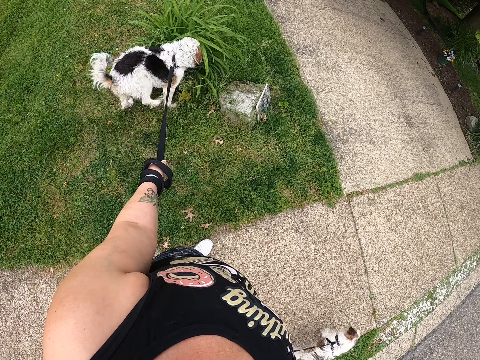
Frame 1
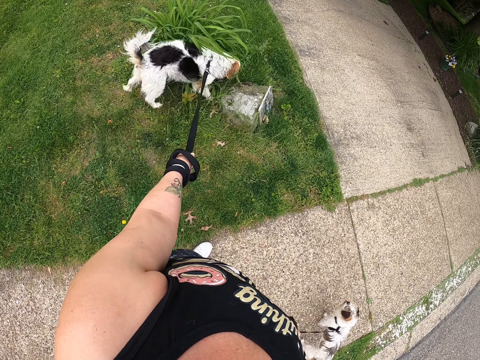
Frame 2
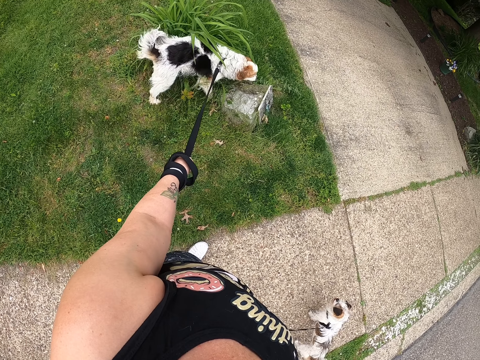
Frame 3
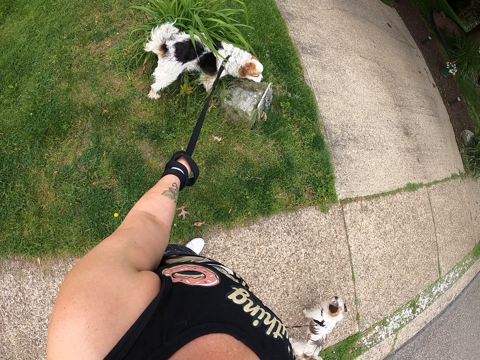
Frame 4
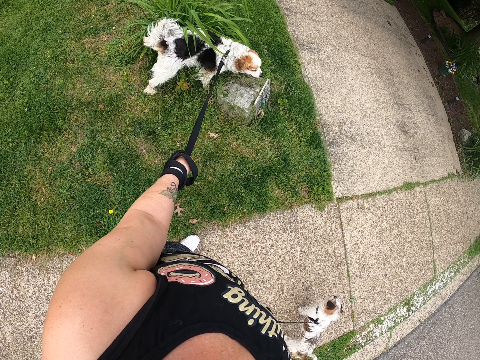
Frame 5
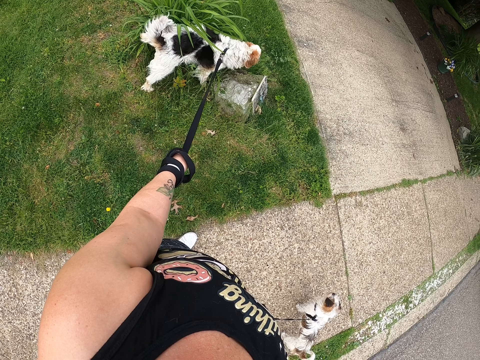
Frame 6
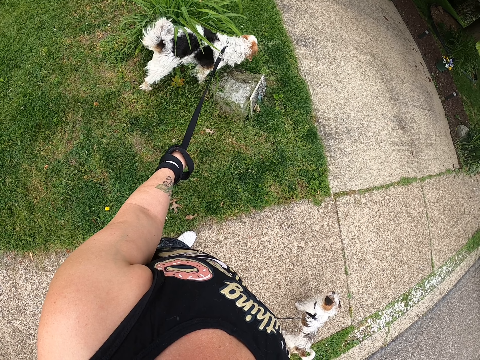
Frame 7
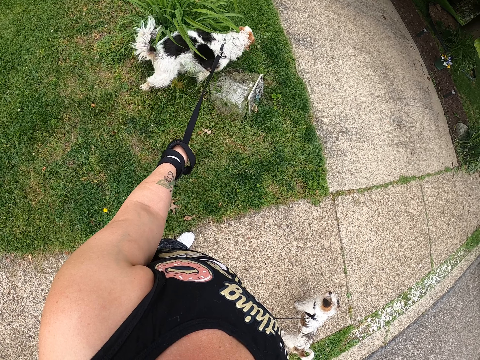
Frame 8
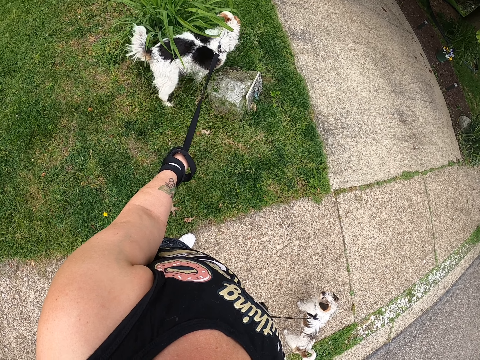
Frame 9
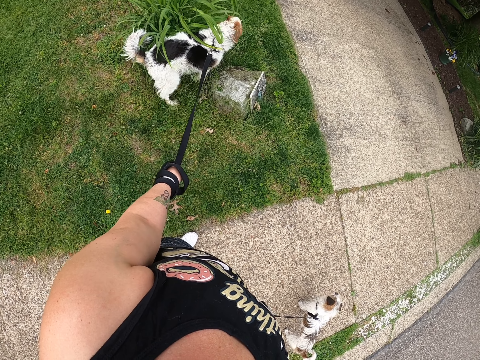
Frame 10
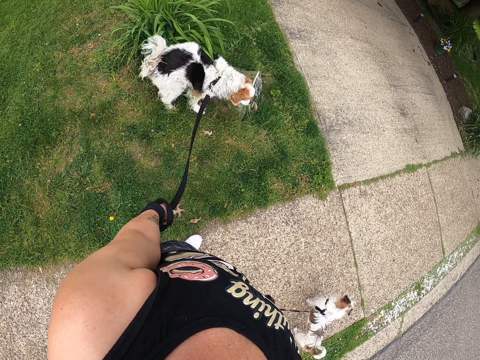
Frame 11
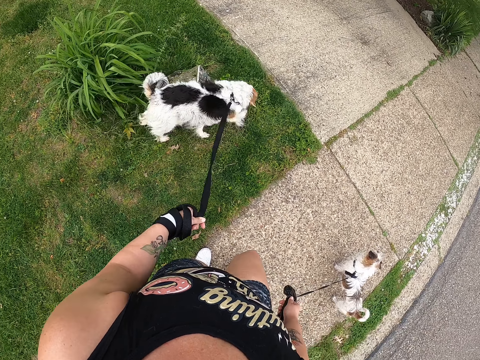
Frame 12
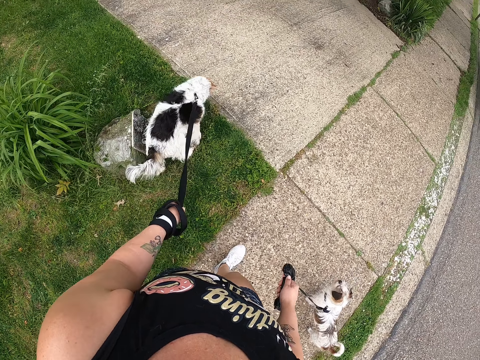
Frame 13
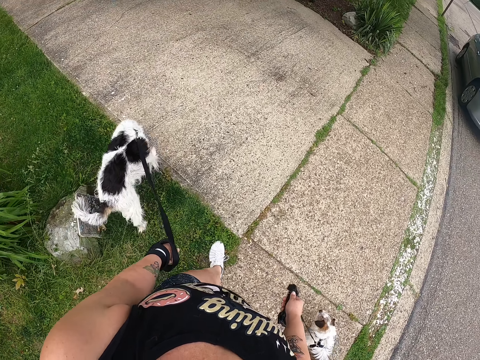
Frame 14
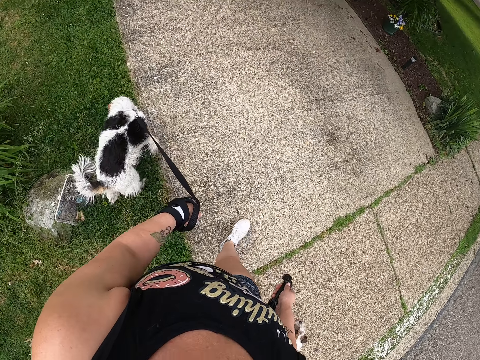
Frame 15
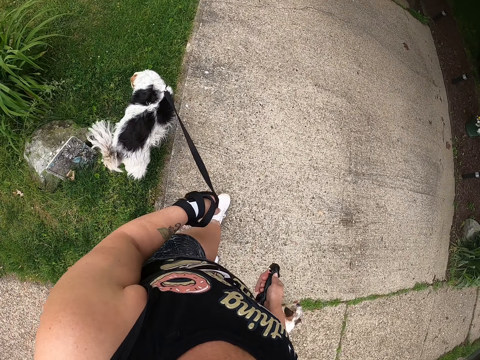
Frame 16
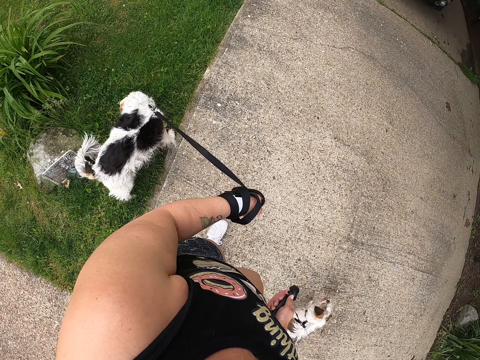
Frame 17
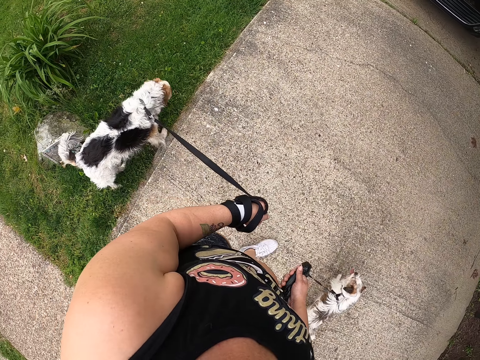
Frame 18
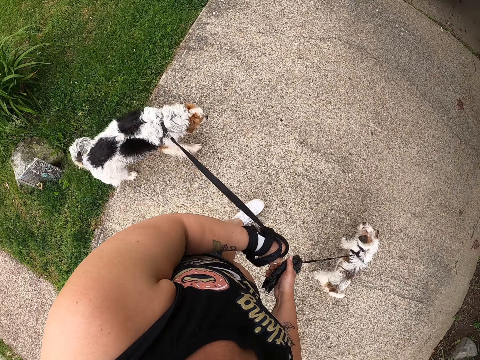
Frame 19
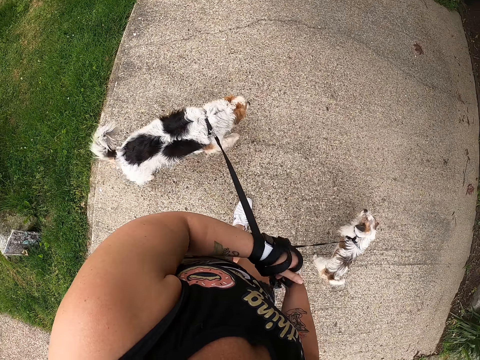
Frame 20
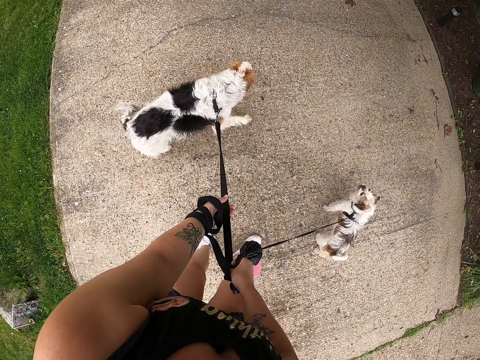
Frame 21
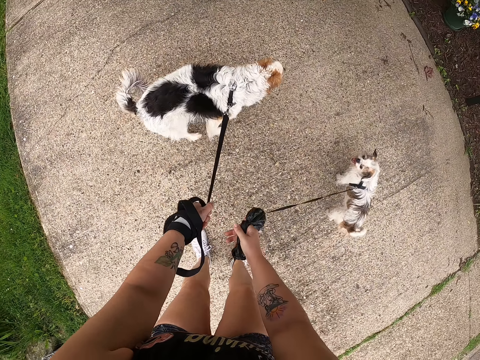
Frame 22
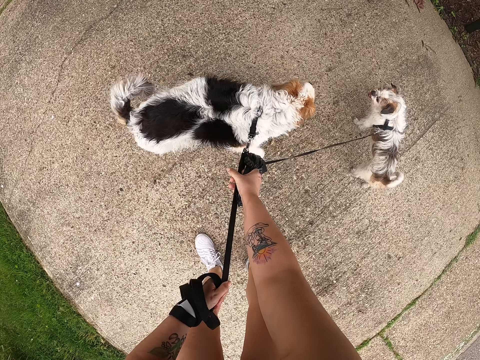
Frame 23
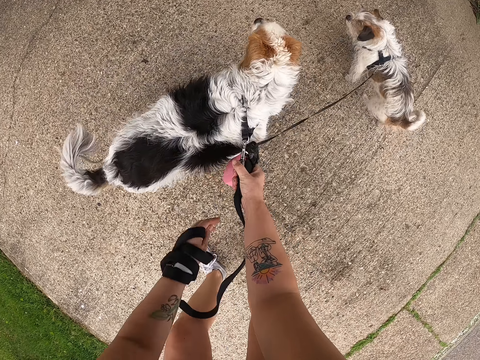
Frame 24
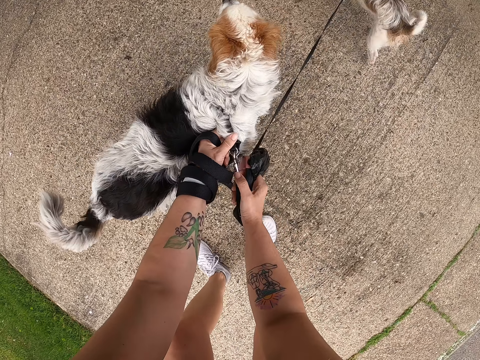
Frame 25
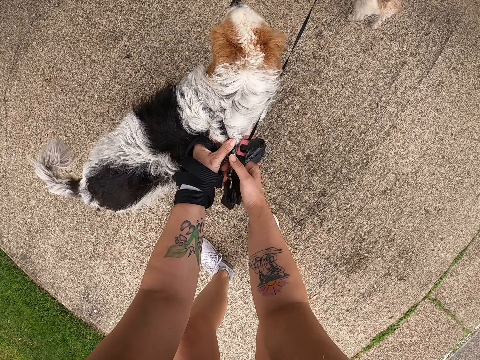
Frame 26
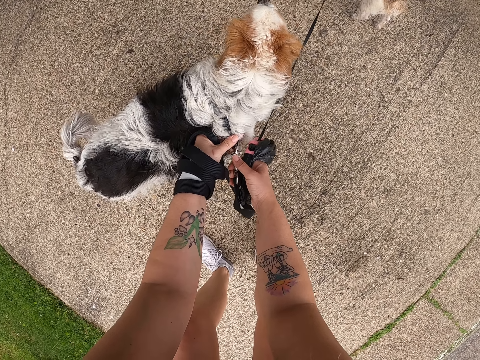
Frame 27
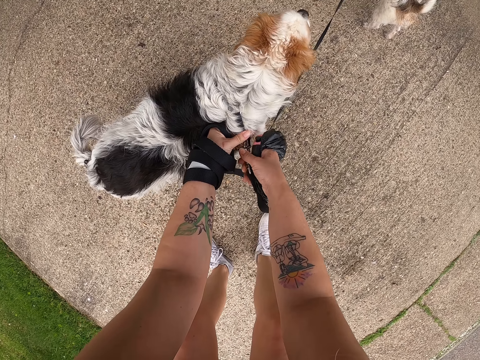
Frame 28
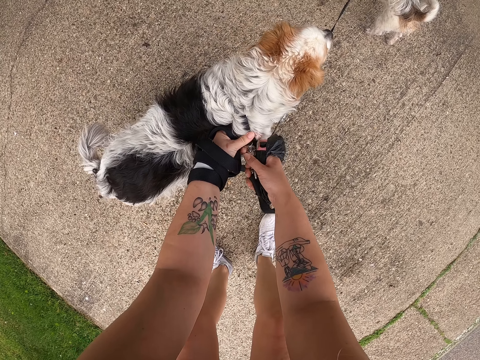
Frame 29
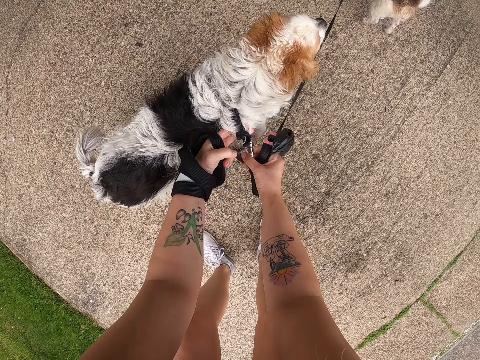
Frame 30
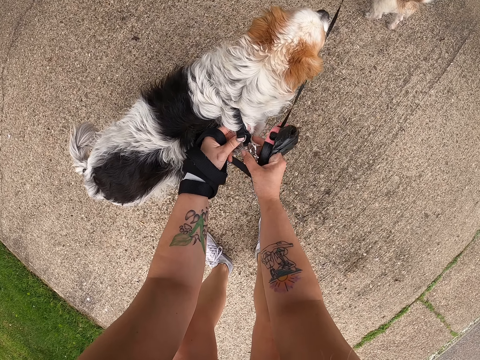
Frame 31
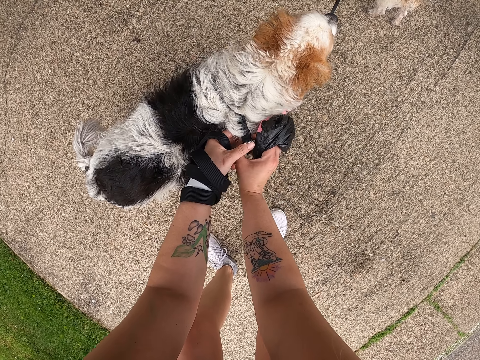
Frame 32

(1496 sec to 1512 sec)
The camera wearer stands on the sidewalk. He walks the dogs with ropes in his hands on the sidewalk. He stands on the sidewalk. He pulls the rope with his hands. He bends down. He unstraps the rope on the dog.

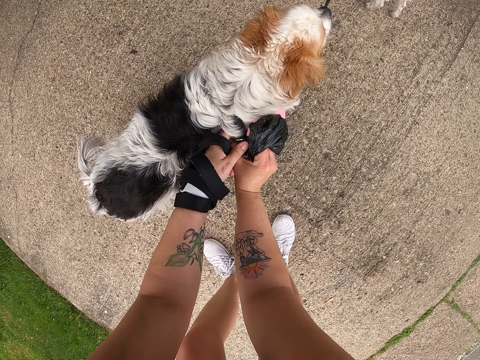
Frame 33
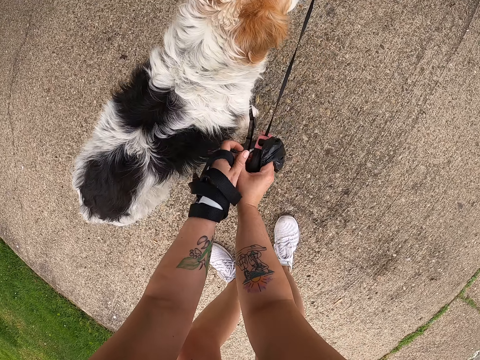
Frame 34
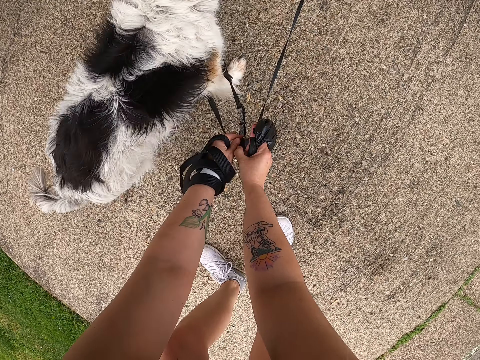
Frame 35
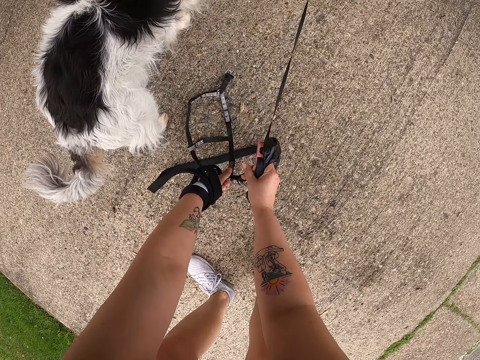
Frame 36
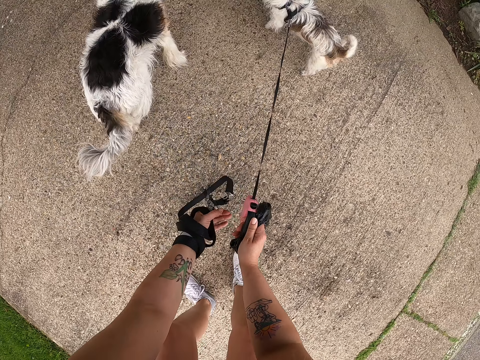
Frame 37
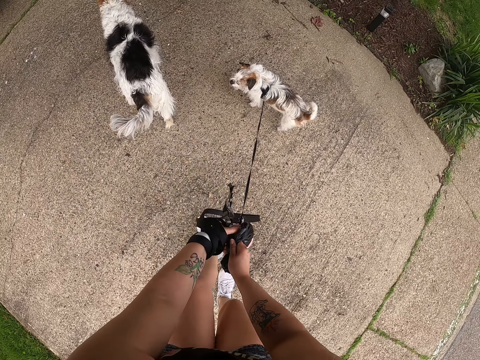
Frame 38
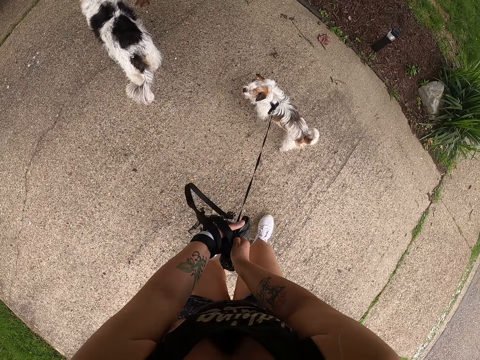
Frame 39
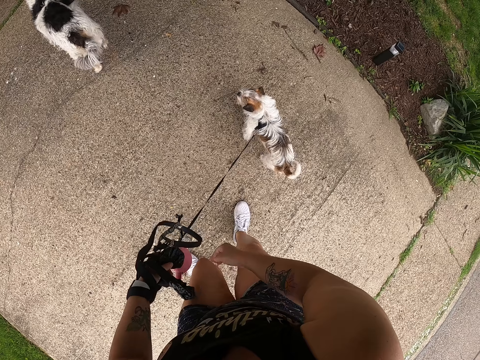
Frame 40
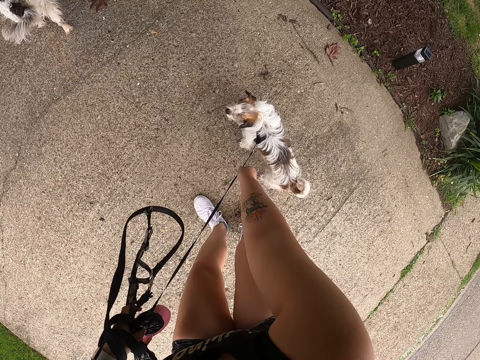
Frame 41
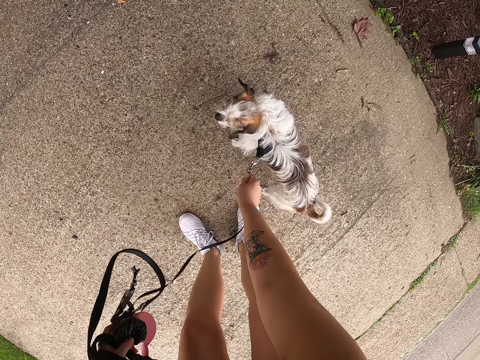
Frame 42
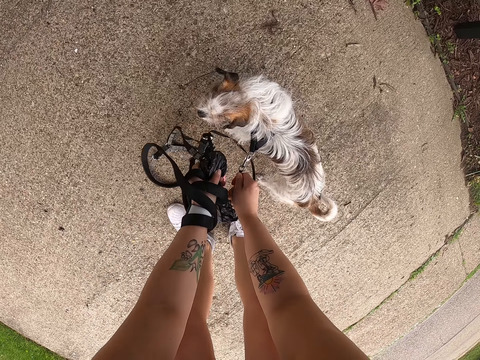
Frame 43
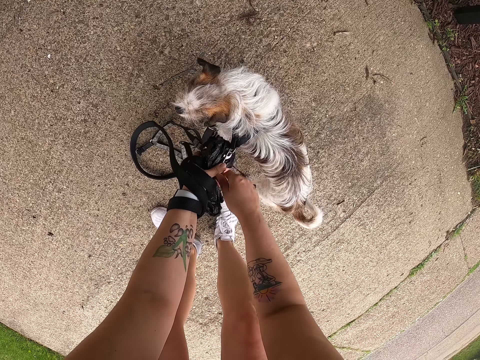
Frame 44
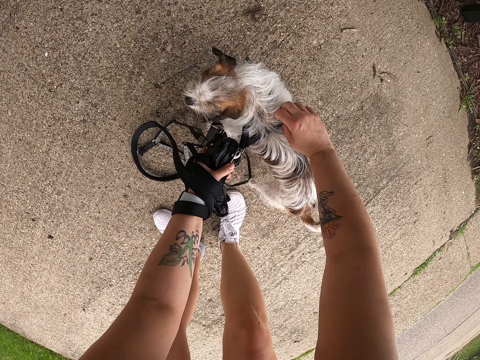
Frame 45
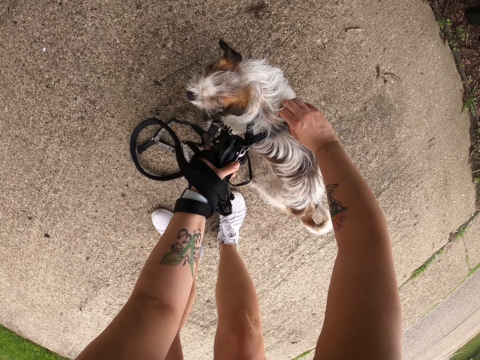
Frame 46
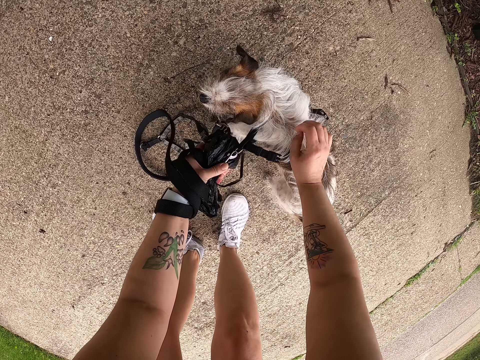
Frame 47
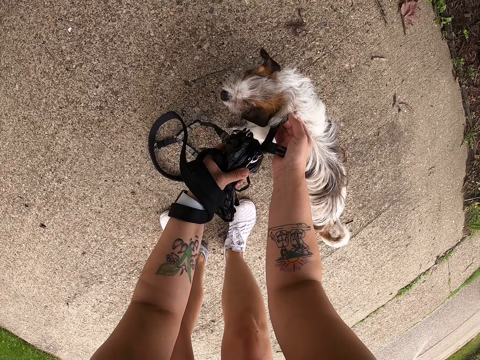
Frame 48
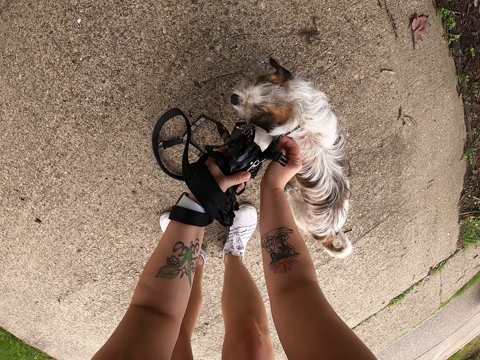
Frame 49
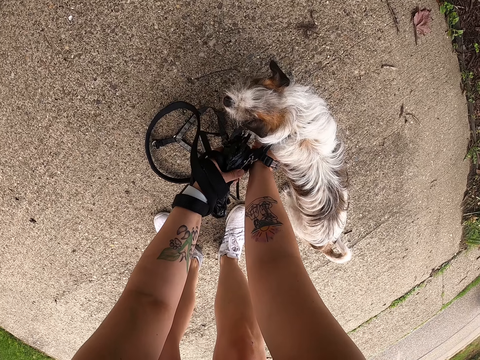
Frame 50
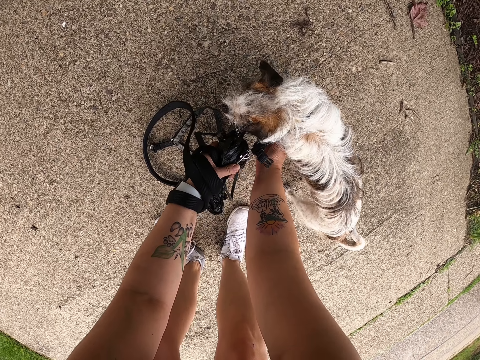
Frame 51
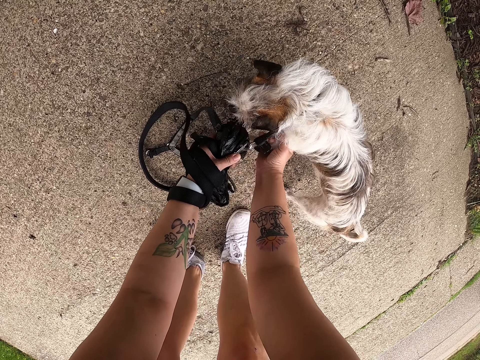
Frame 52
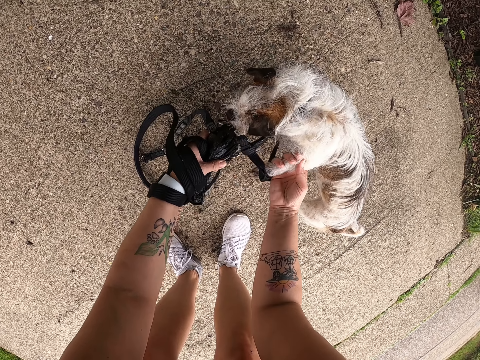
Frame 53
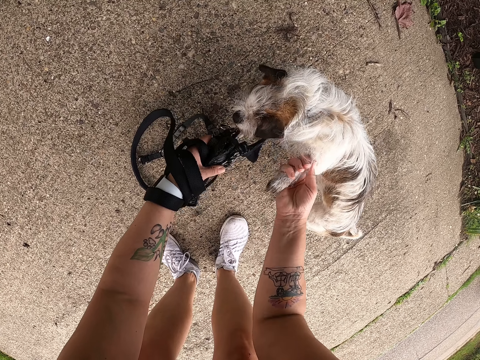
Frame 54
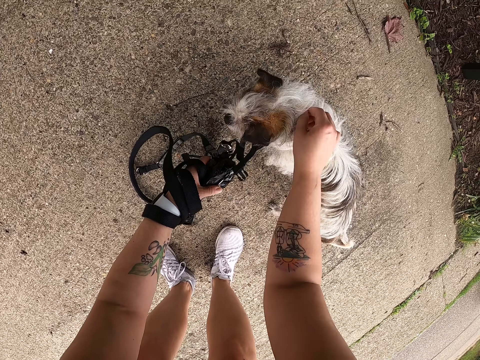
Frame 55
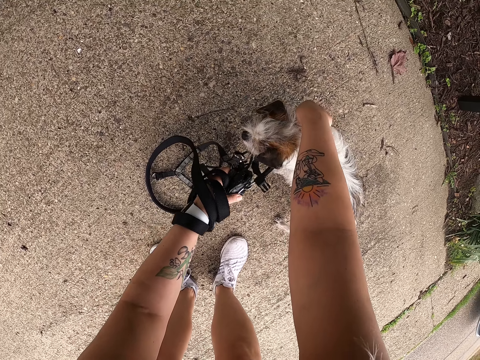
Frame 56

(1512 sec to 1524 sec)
The camera wearer pulls the rope with his hands. He walks on the sidewalk. He stands up. He unstraps the rope on the dog. He pulls the dog leash and holds the dog leash. He adjusts the leg of the dog.
